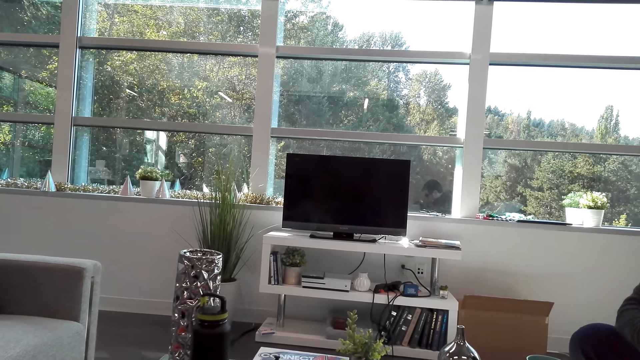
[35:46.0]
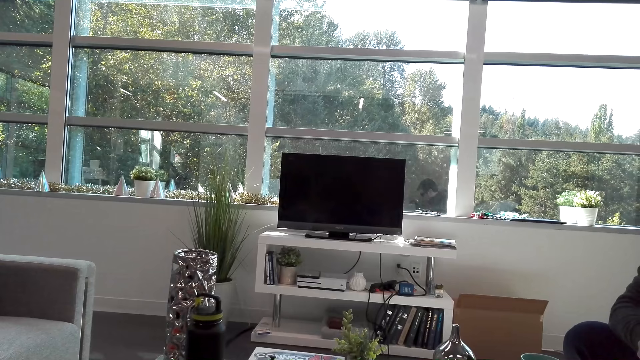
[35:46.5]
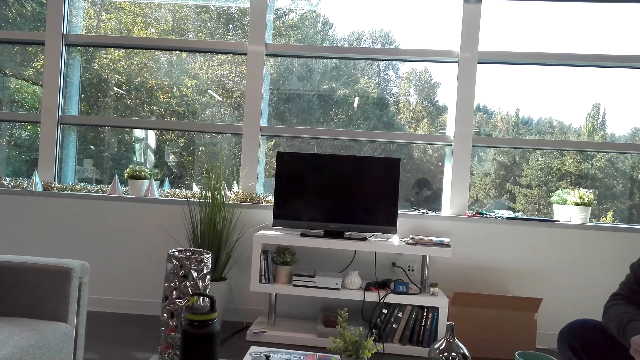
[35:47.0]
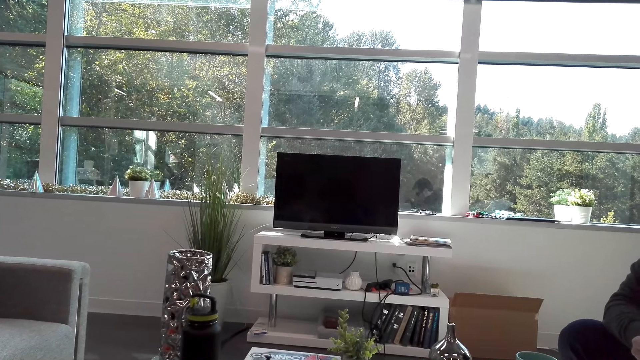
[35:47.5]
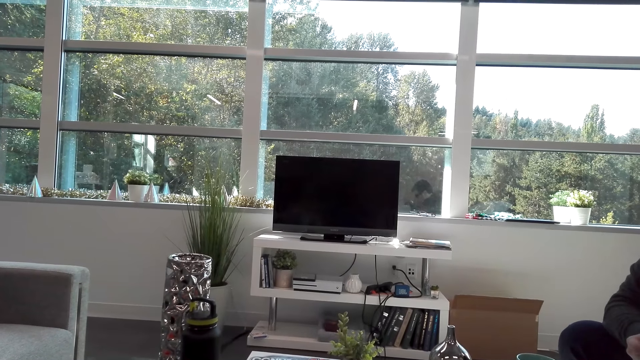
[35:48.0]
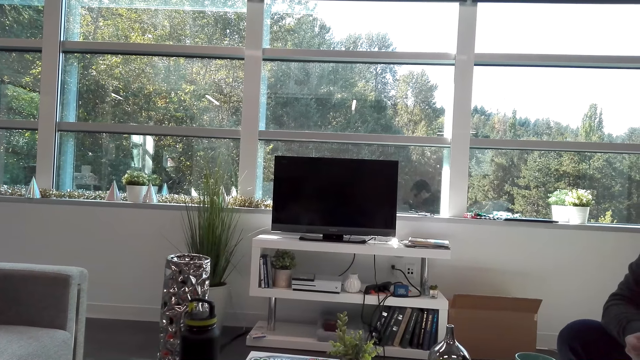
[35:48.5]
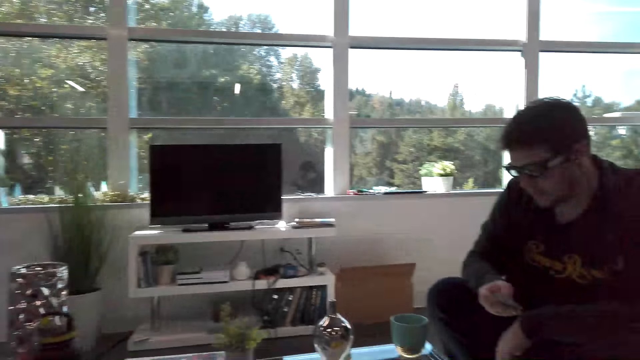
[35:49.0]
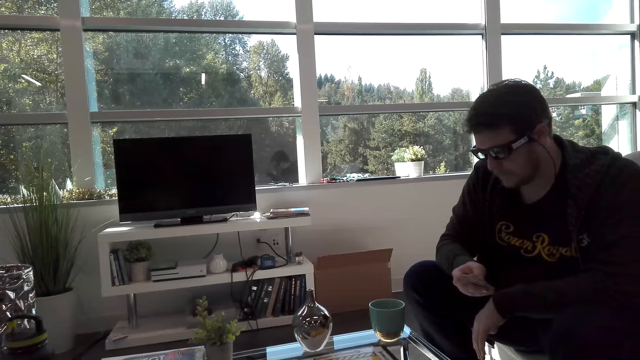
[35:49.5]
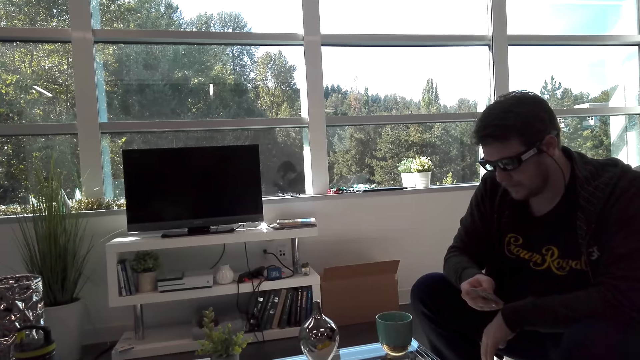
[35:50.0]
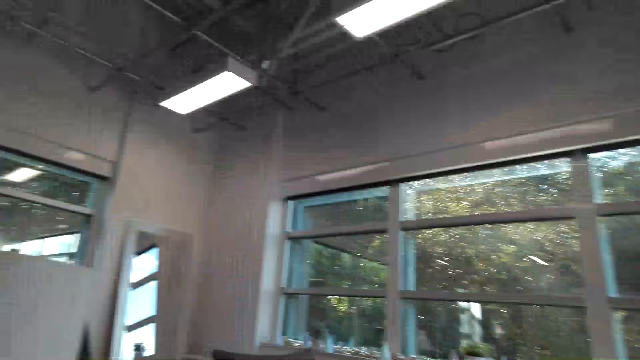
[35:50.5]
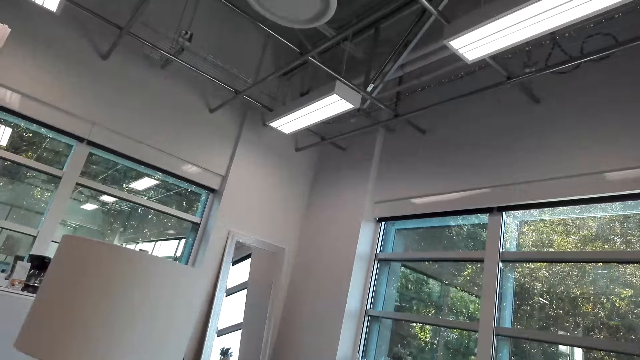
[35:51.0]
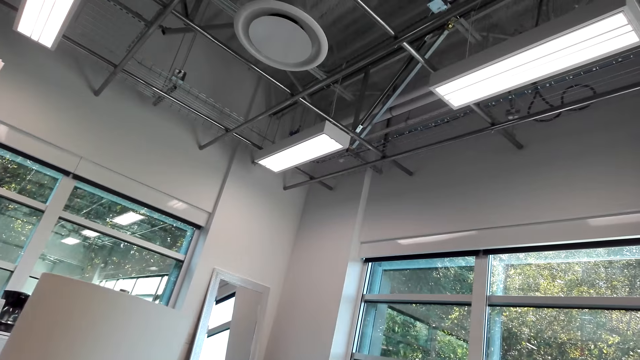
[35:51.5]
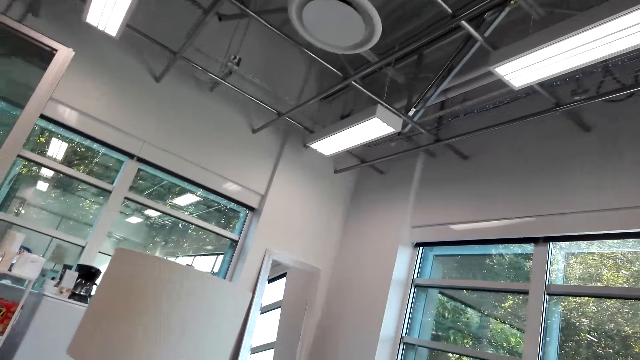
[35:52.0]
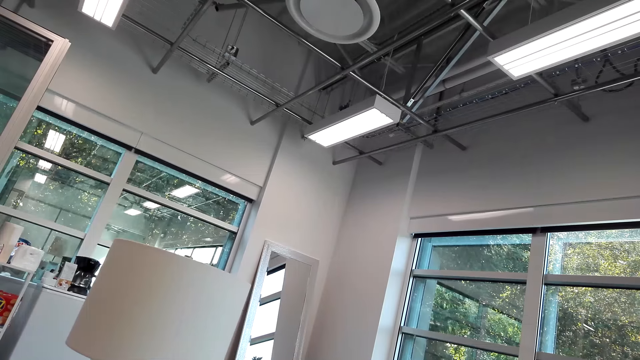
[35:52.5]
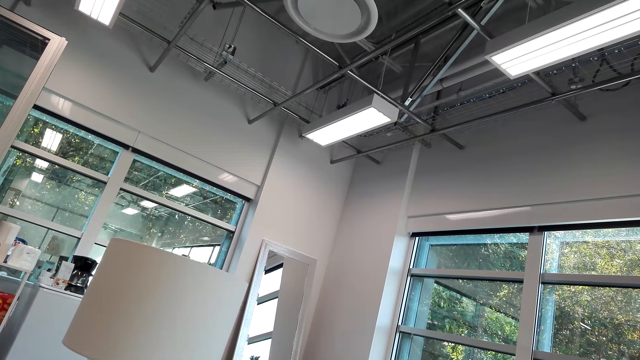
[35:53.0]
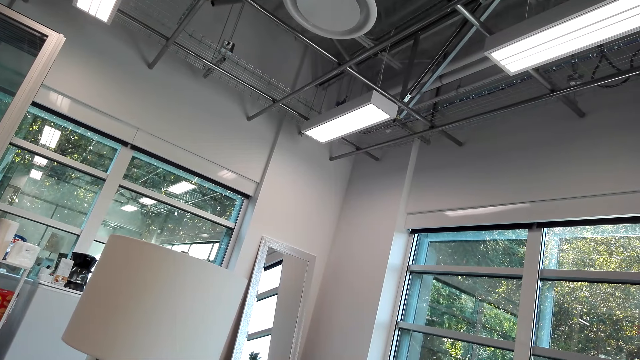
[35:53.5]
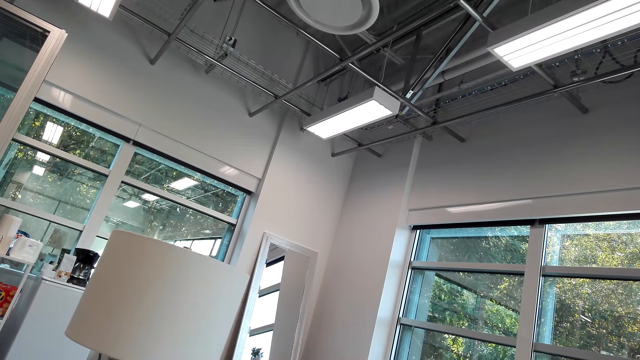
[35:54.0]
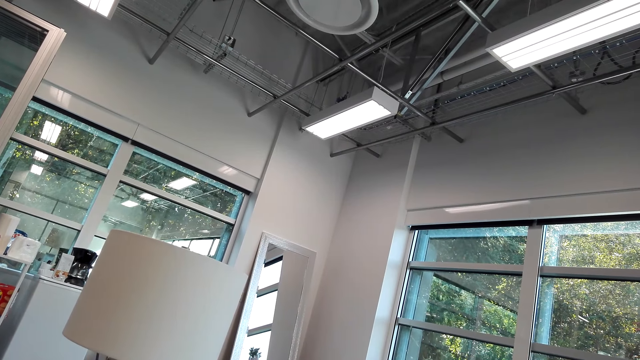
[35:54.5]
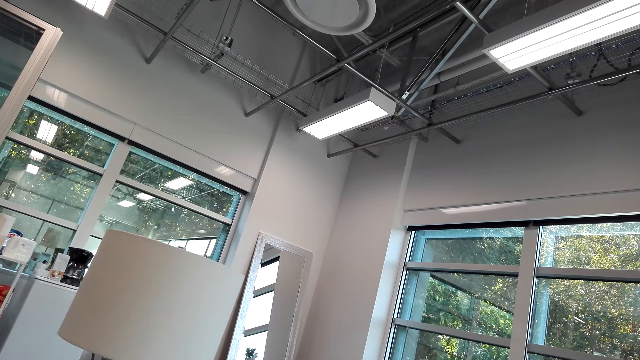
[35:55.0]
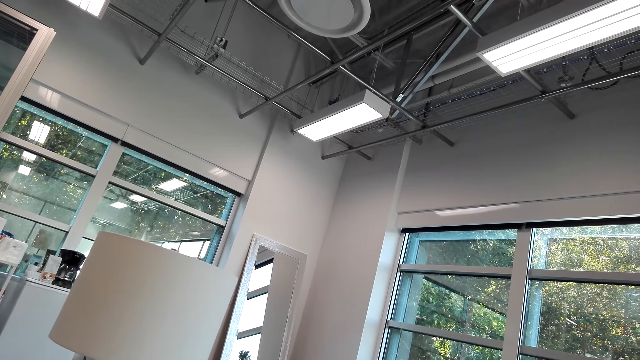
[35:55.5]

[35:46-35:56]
The man talks. The man reads the card. The camera wearer looks around.

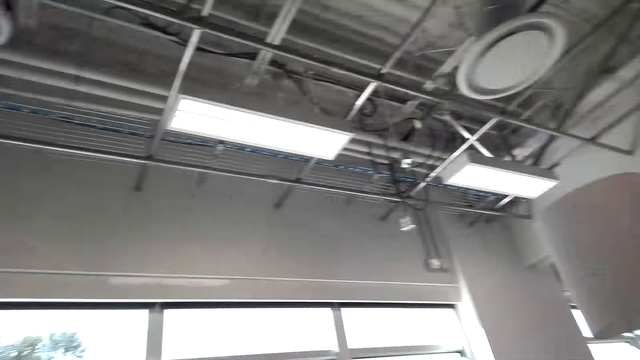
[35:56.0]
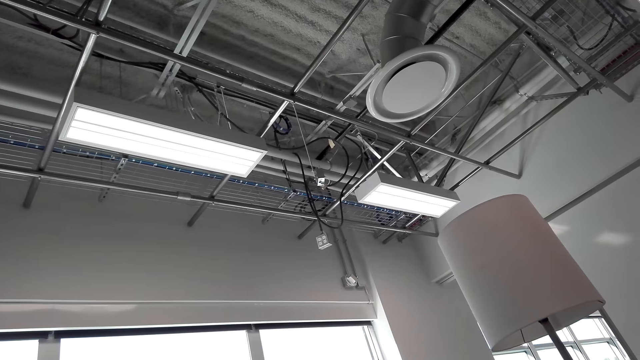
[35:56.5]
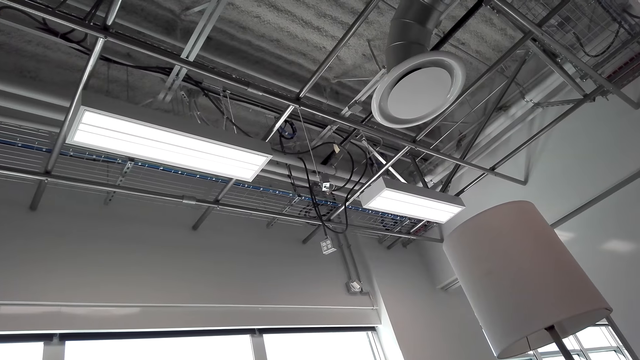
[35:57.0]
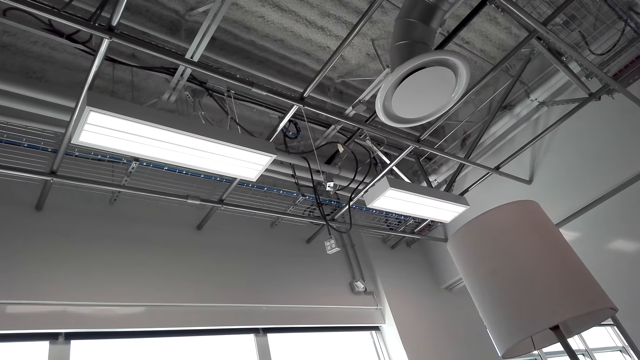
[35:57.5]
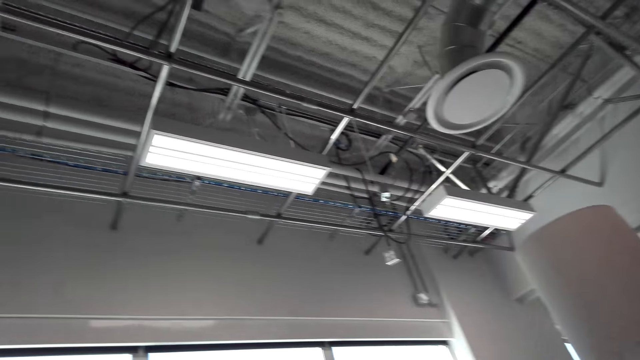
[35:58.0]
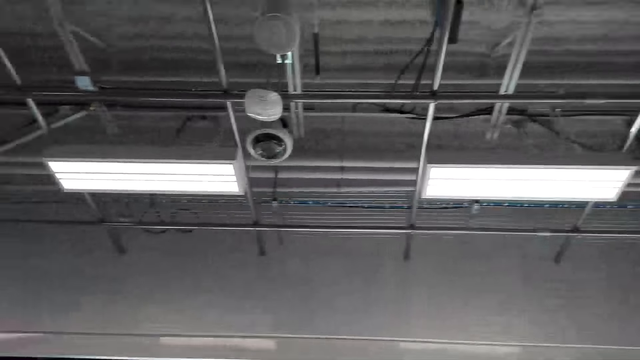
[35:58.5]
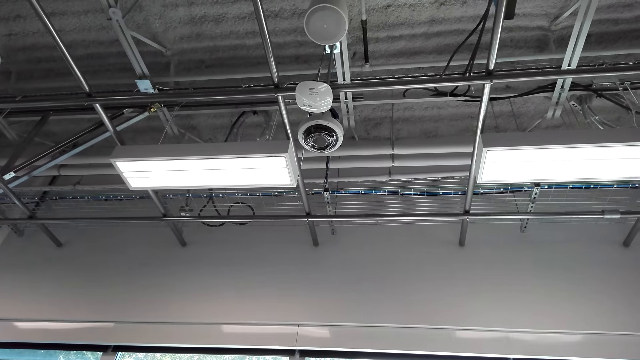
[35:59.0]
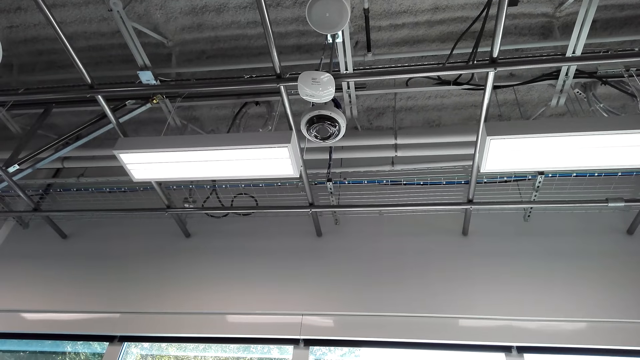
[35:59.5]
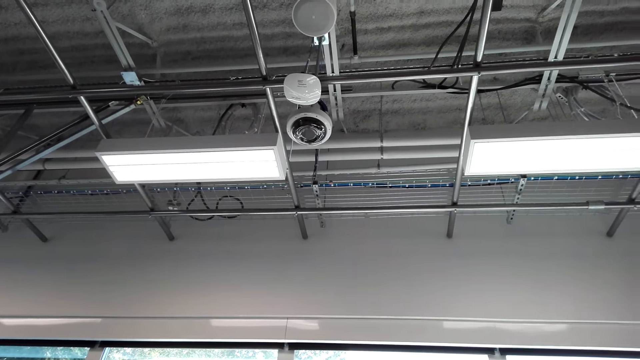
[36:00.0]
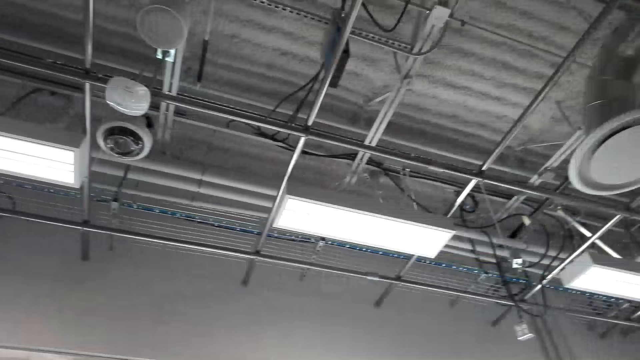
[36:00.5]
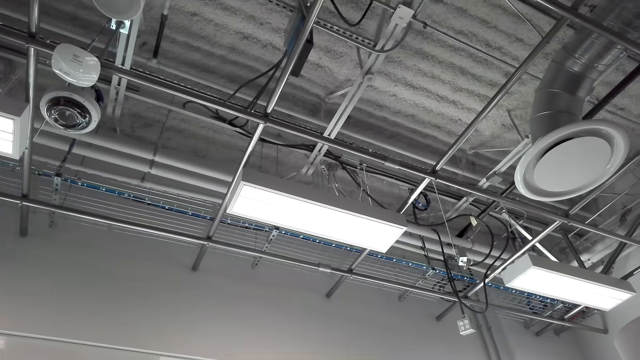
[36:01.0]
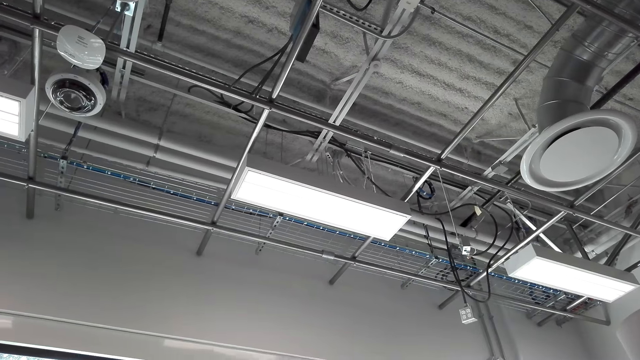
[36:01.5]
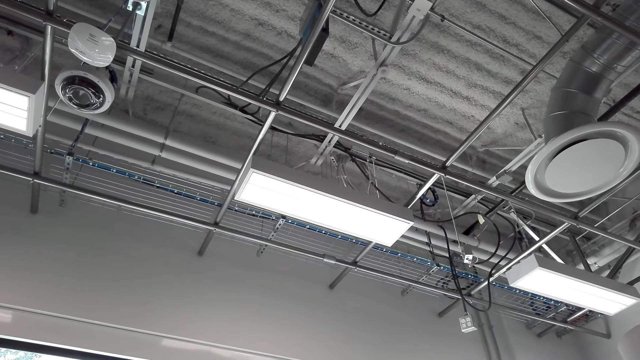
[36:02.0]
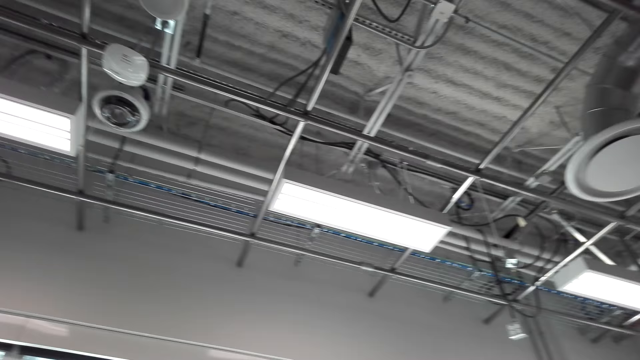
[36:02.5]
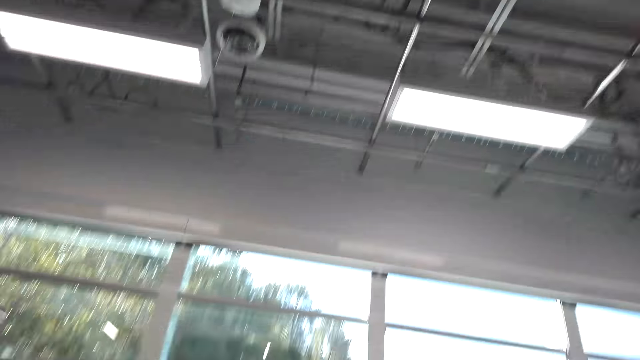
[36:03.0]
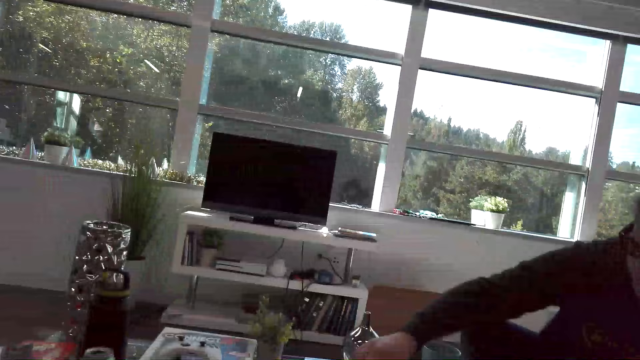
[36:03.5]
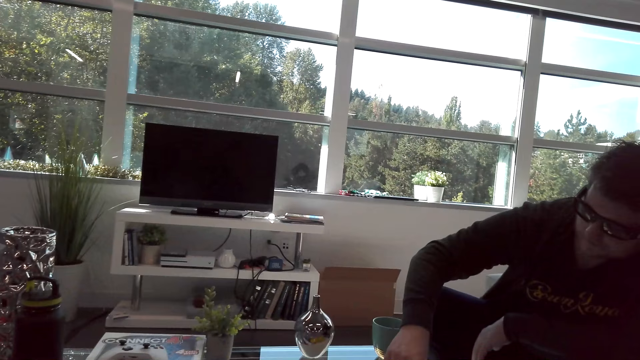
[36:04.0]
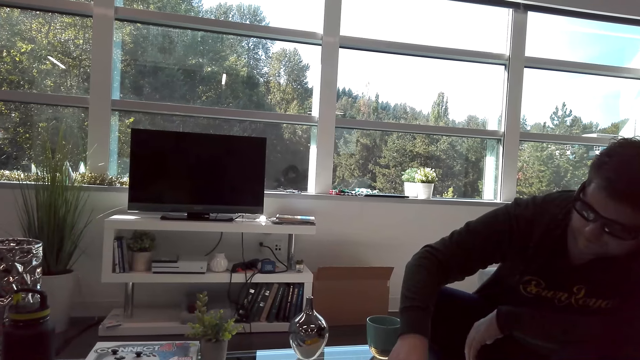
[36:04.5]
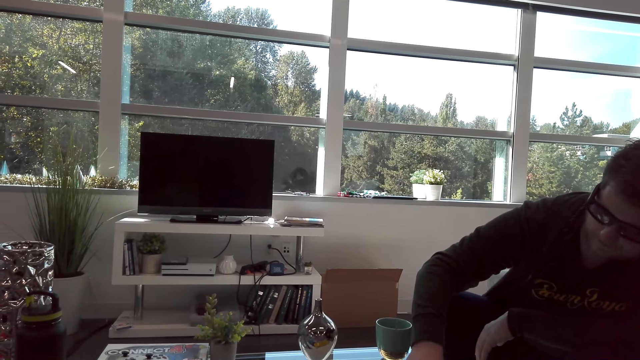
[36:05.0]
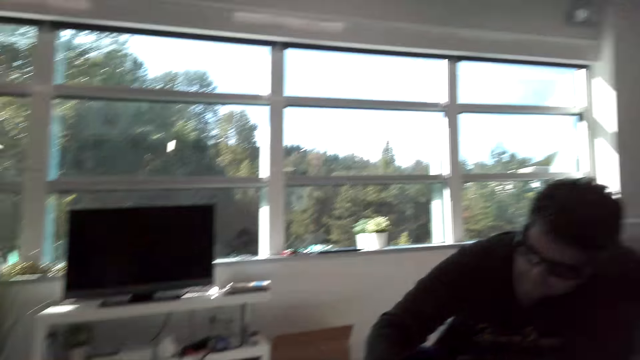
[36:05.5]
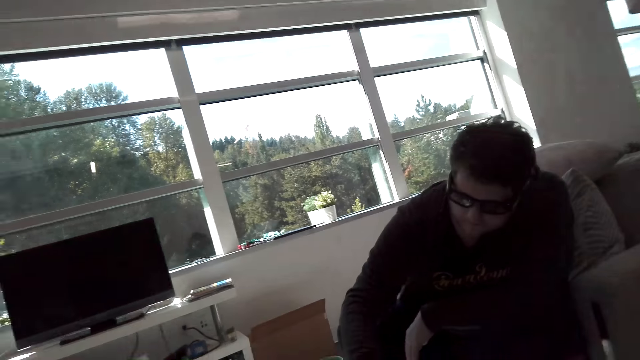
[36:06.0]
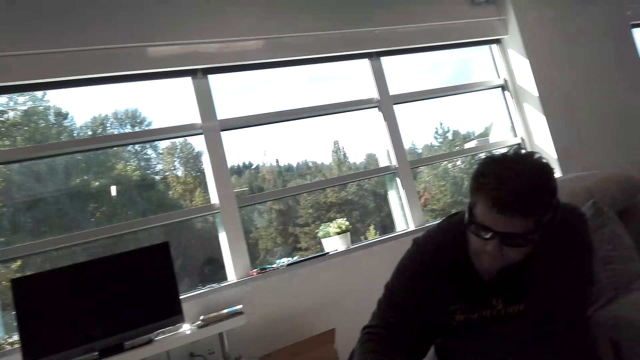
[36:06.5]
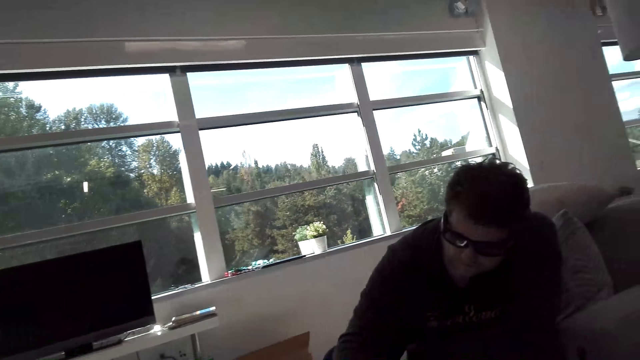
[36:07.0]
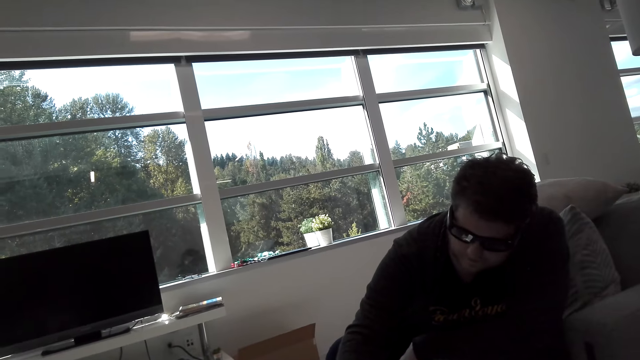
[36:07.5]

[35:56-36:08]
The man interacts with the camera wearer. The man moves the dice on the board. The man plays the sorry game board.
